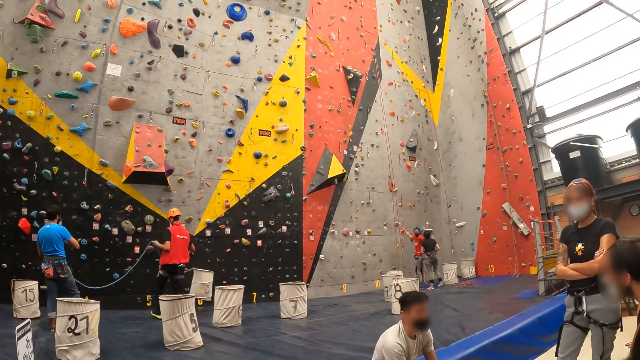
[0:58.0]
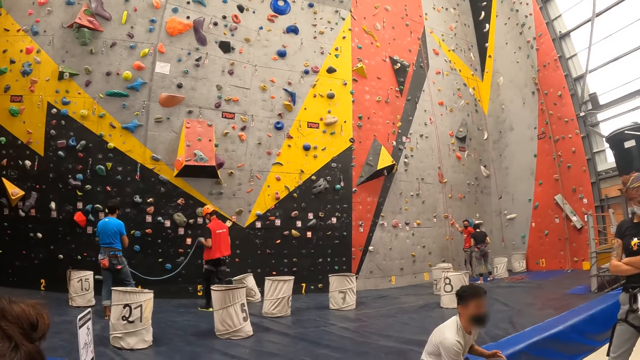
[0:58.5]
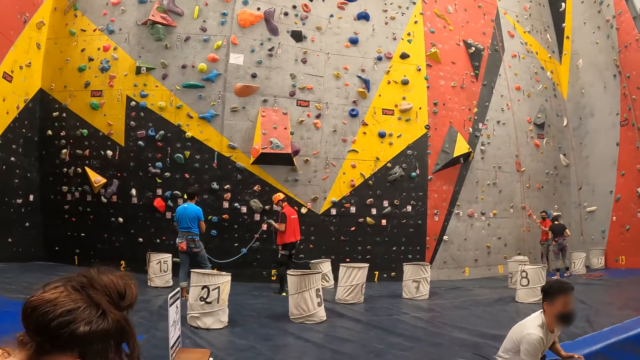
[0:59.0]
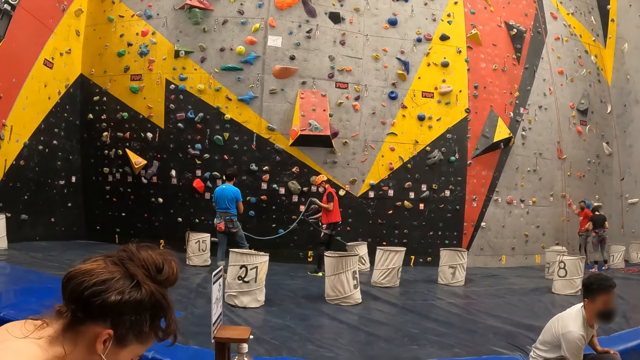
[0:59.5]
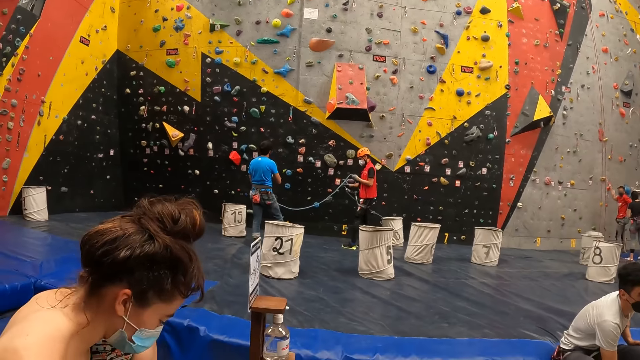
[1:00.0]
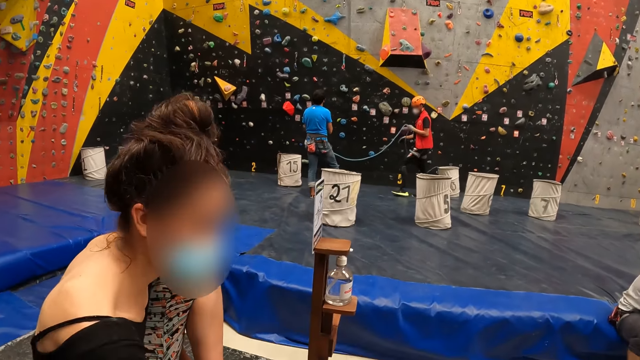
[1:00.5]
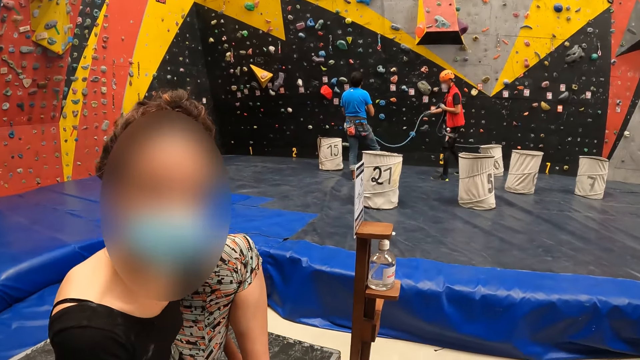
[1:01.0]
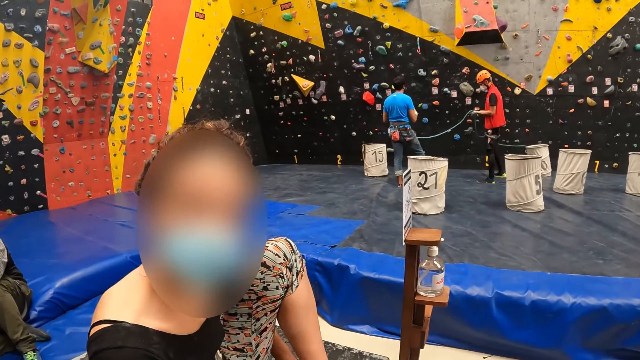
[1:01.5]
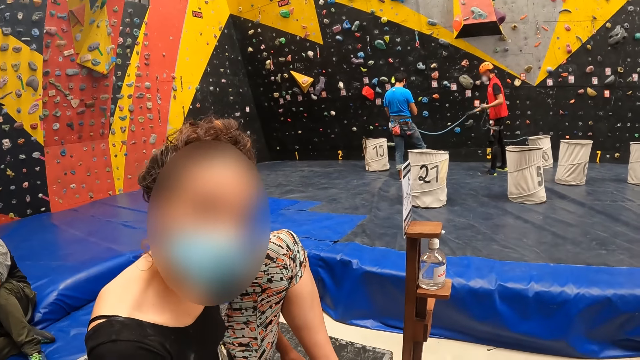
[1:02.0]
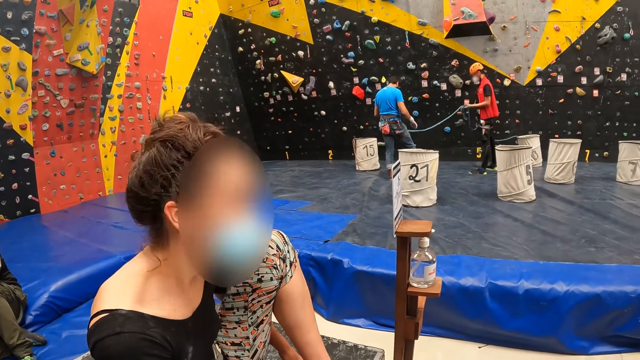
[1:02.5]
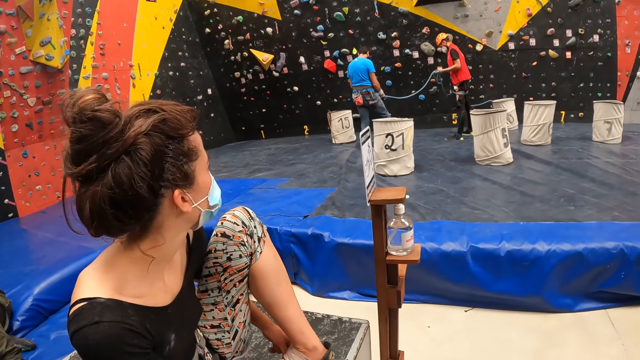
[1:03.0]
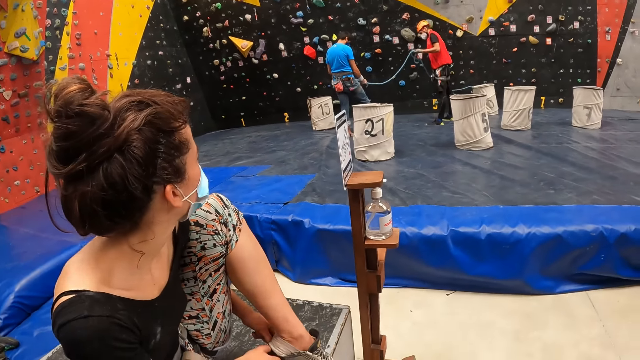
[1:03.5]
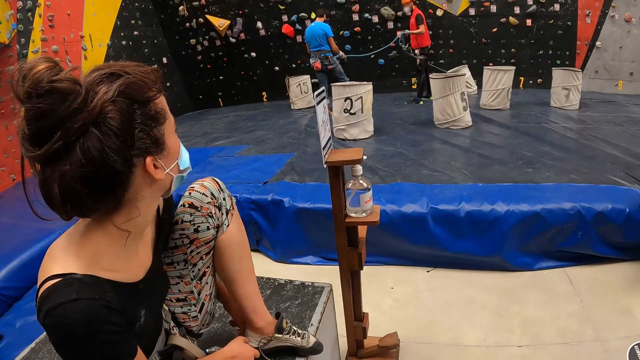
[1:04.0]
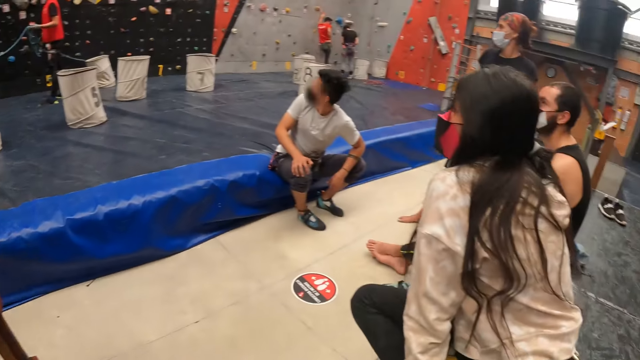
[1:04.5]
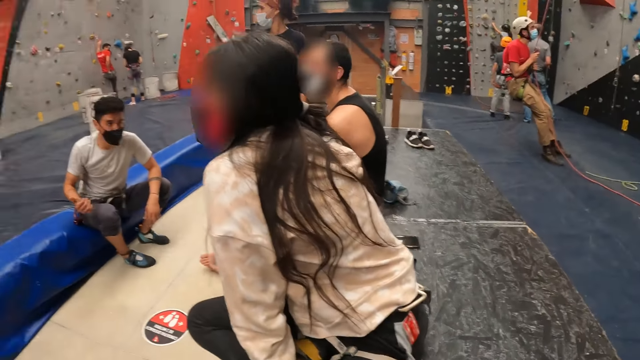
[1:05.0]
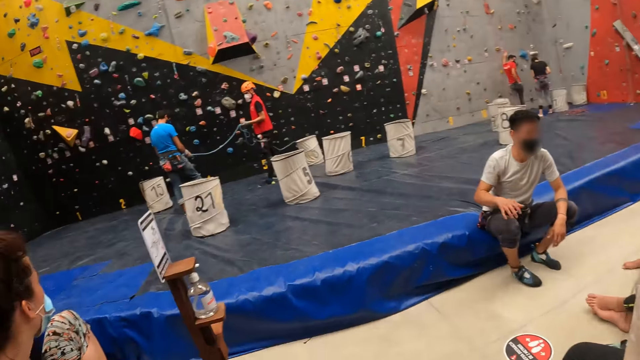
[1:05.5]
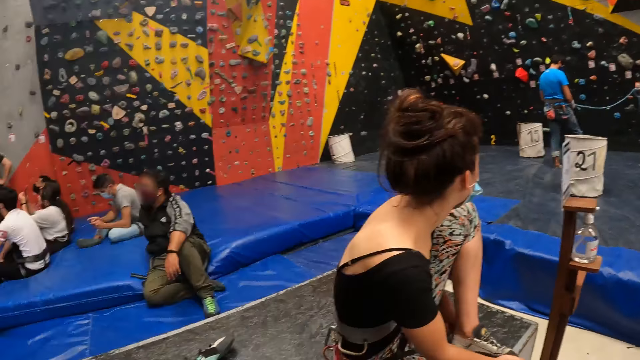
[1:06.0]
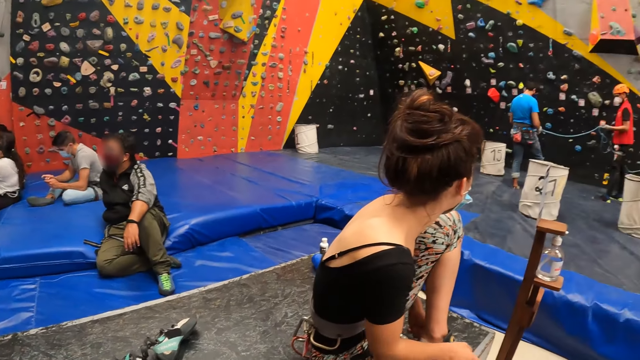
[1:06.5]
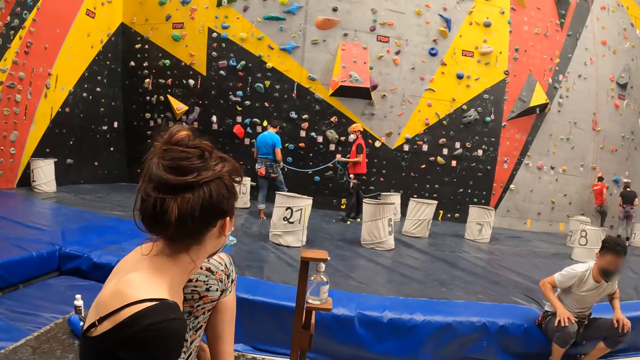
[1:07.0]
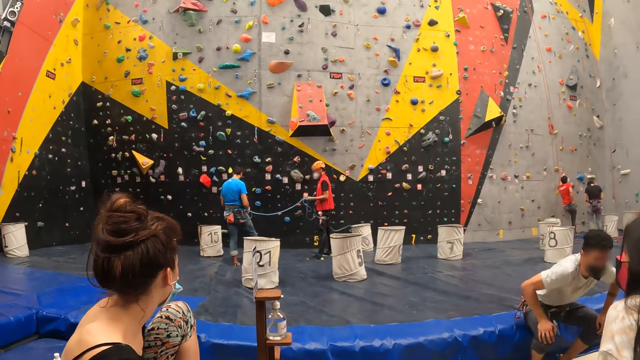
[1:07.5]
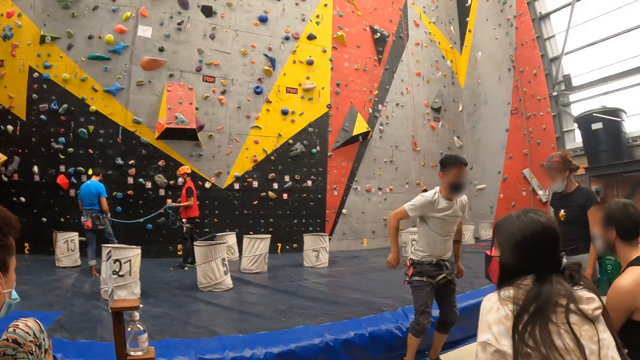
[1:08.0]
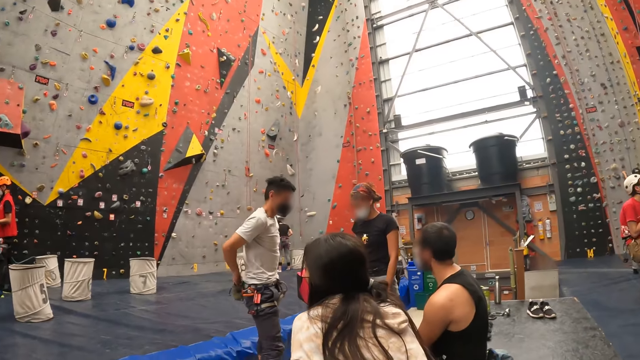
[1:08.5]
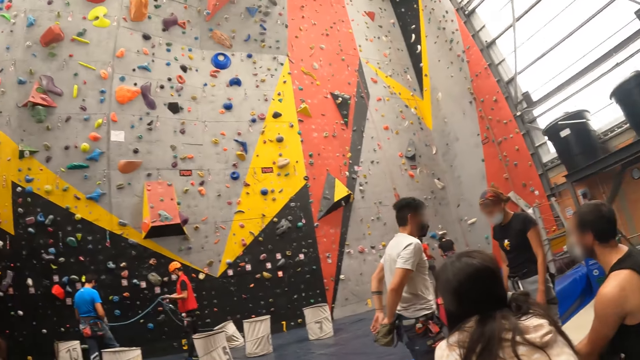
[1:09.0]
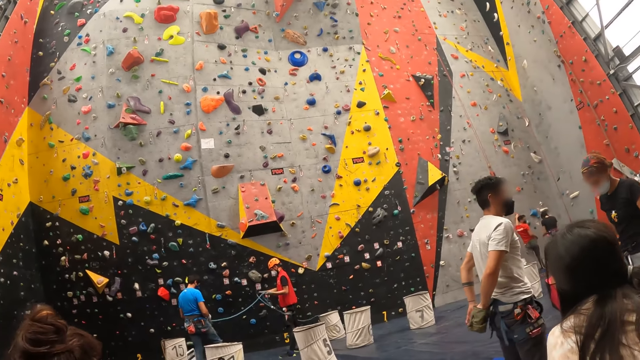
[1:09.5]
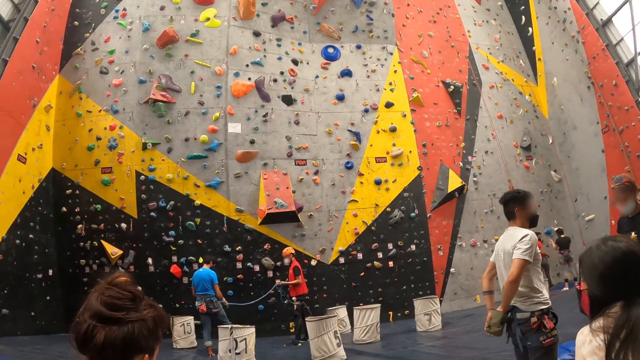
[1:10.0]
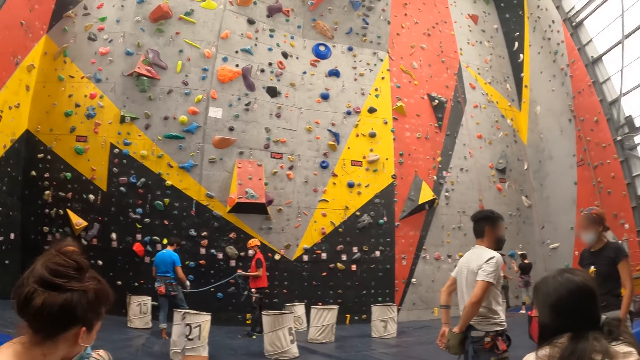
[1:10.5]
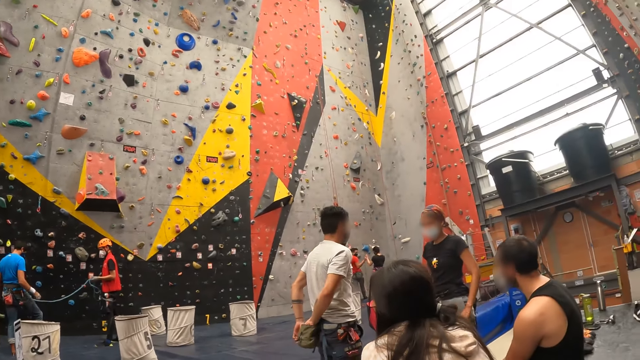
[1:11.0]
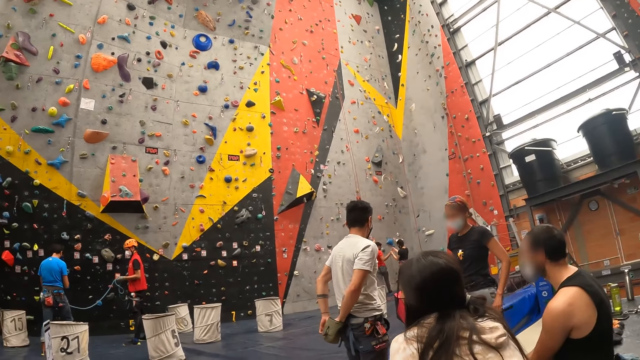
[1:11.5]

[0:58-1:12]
A man puts a climbing bag on the floor. The camera wearer looks around. Another man stands up.

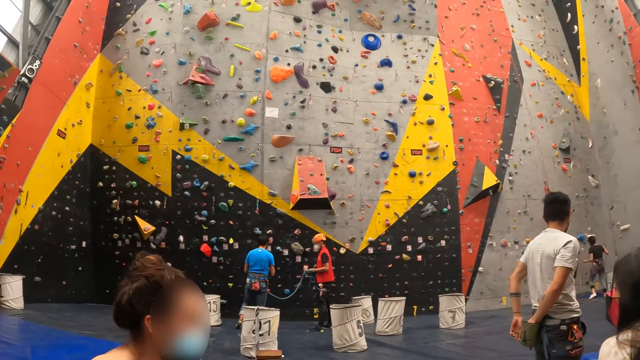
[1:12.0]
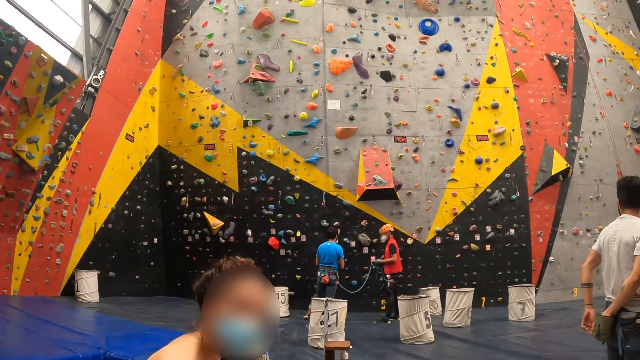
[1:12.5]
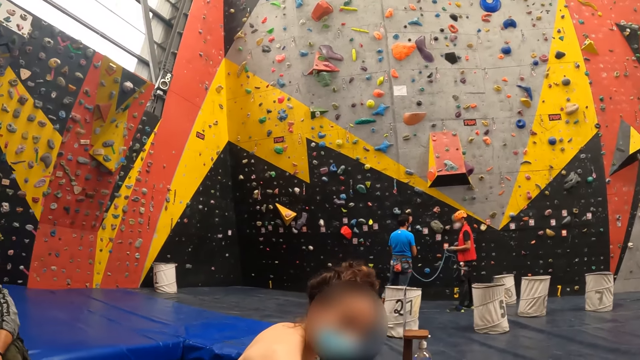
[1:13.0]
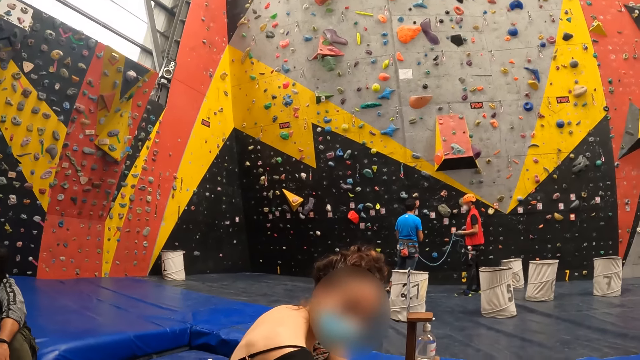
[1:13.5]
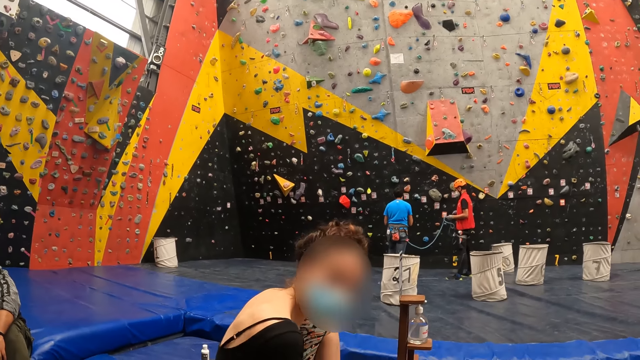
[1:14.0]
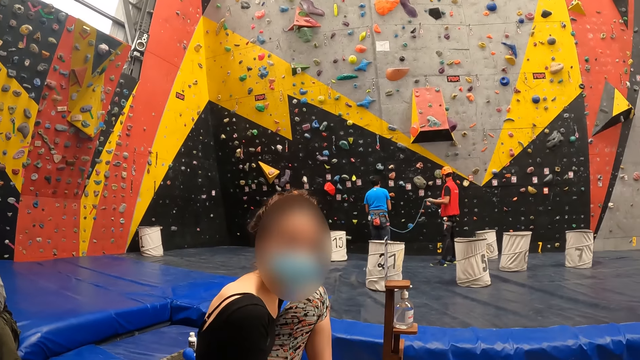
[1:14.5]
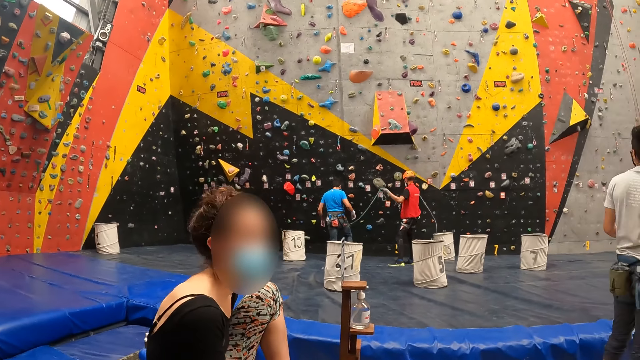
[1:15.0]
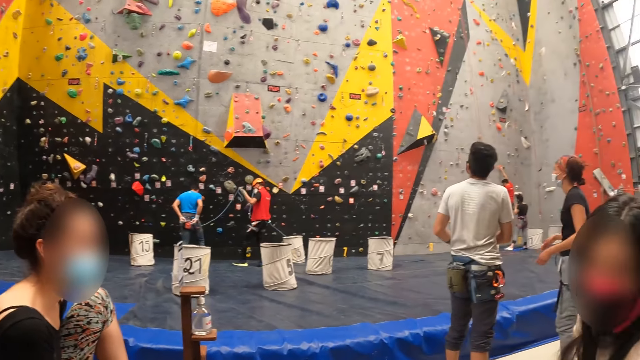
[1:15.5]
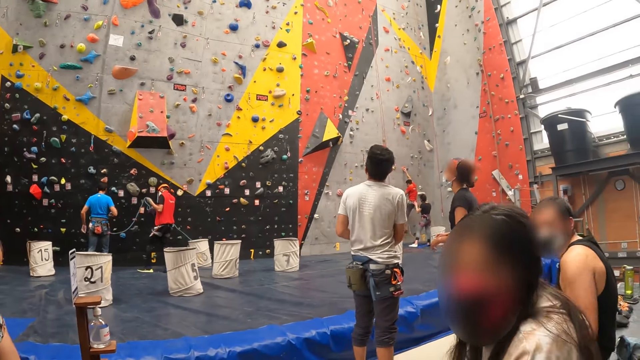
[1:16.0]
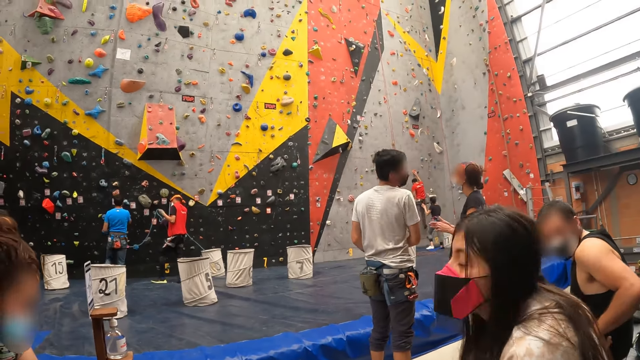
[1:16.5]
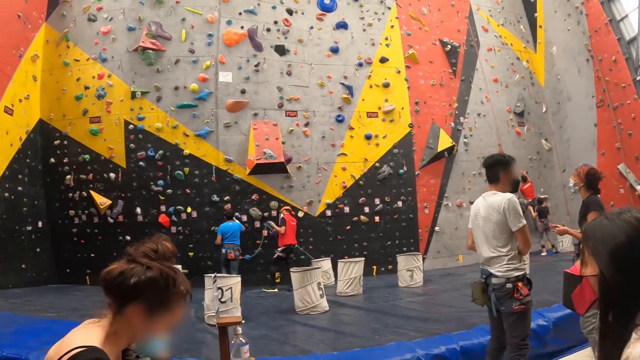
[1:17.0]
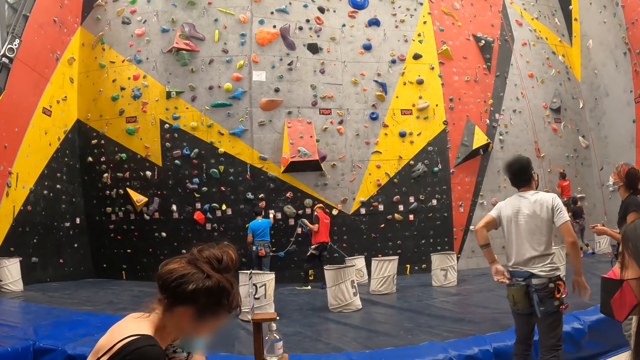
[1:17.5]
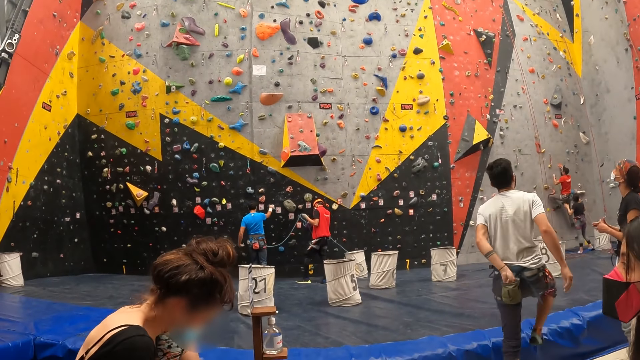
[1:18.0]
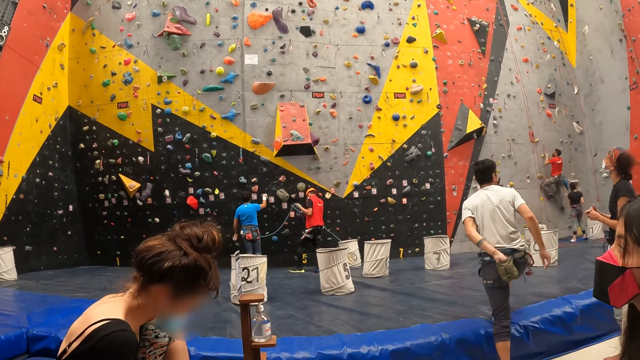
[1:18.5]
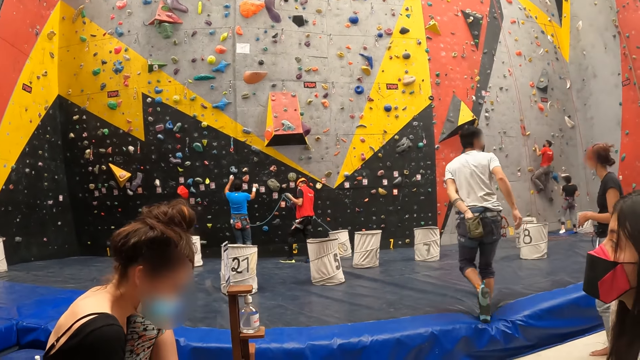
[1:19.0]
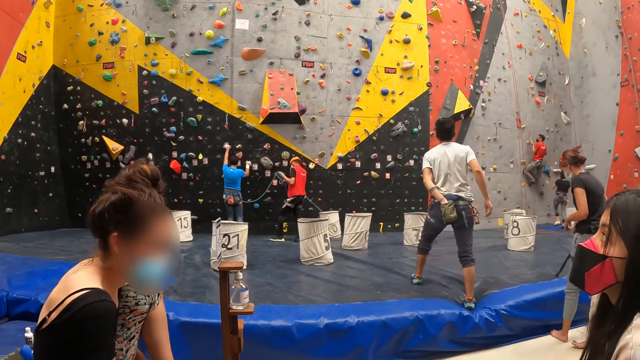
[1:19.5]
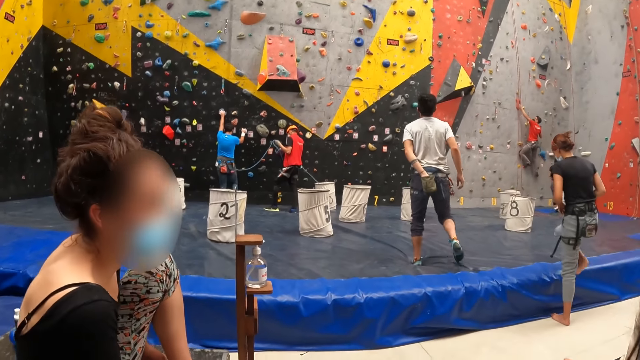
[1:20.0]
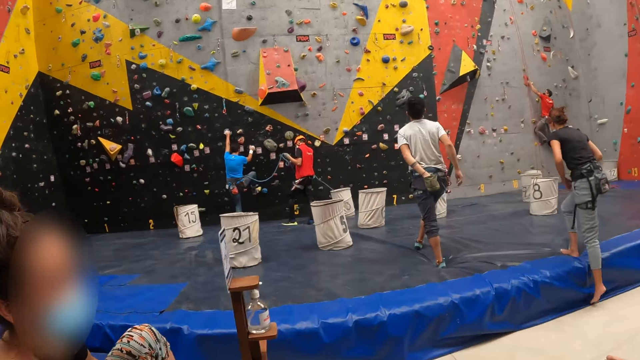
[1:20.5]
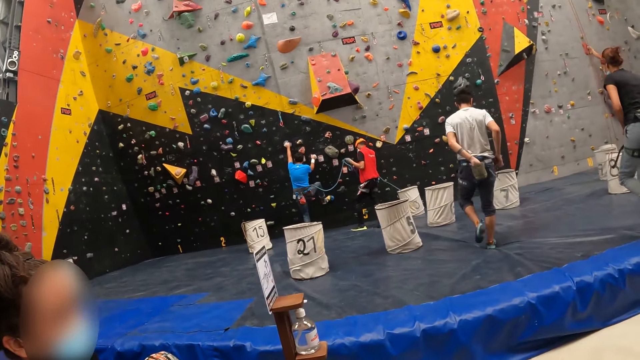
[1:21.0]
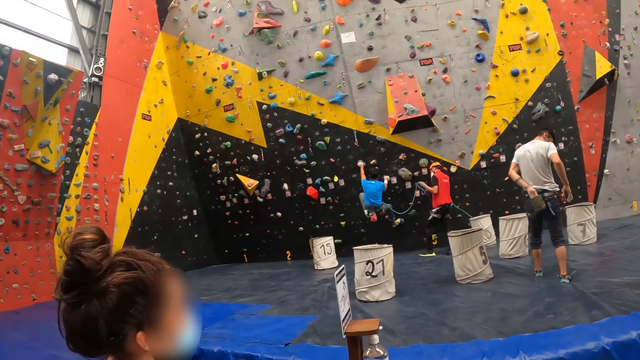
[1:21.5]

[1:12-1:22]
A man climbs the climbing wall. Another man walks around. A woman walks around. A third man climbs the climbing wall.
